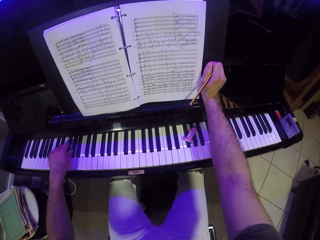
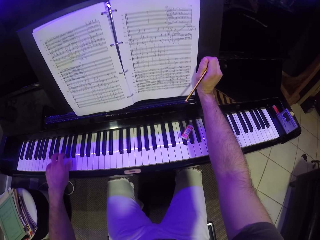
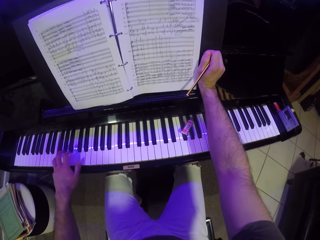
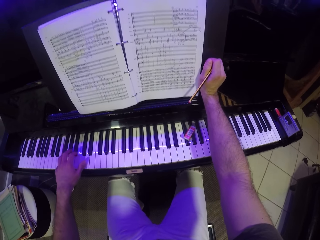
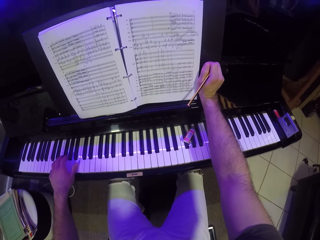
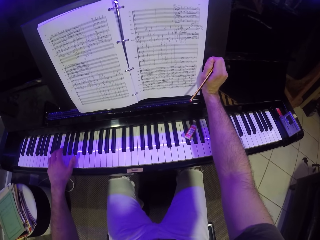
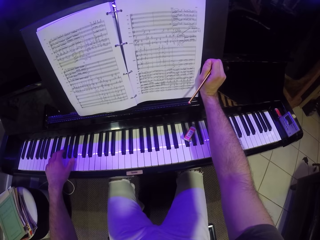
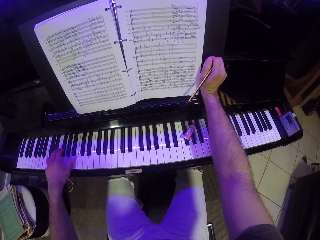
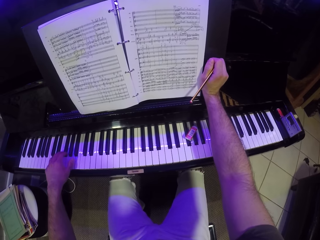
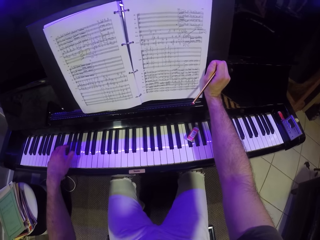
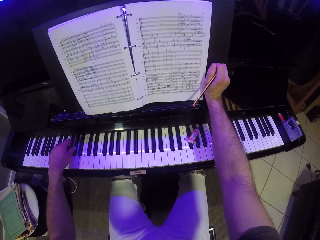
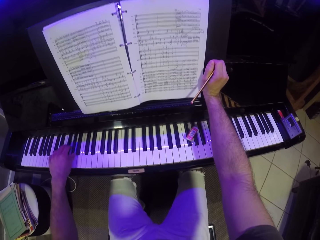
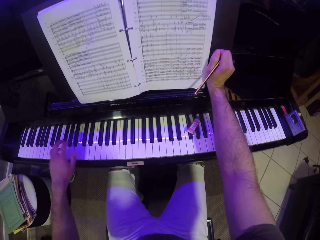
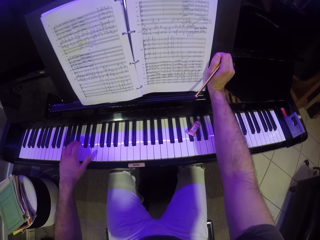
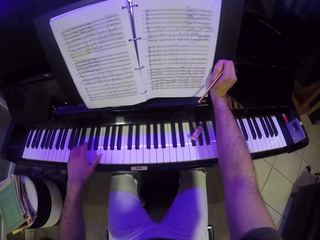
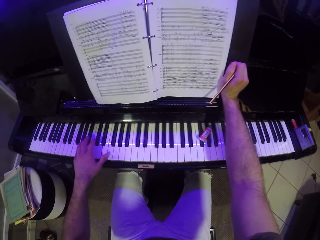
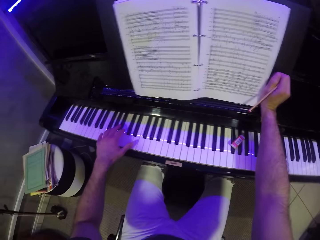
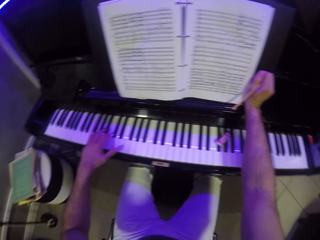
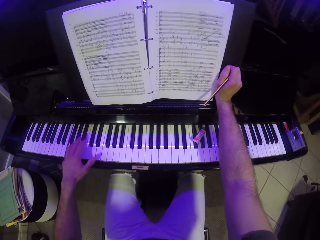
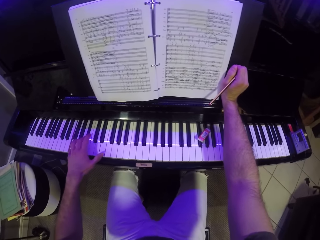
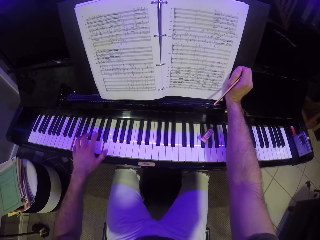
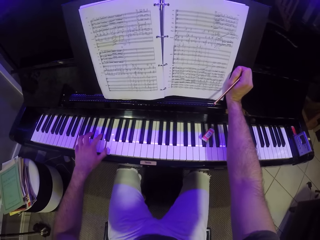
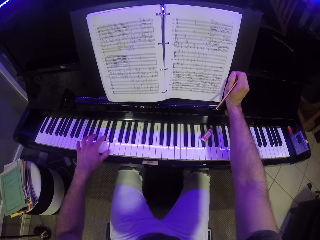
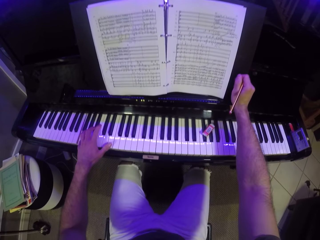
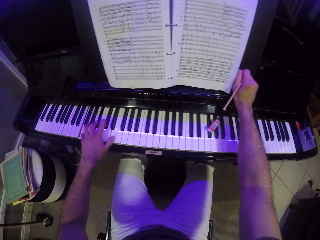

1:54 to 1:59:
The camera wearer places a hand near the piano book.

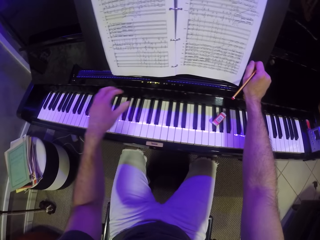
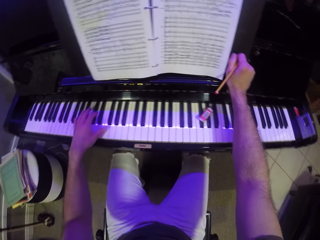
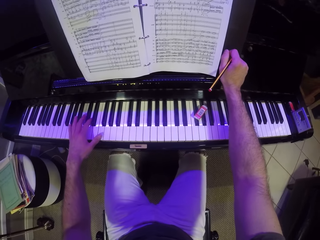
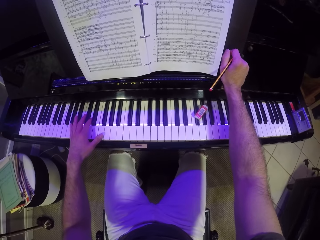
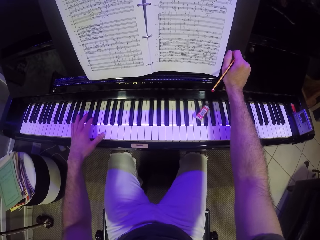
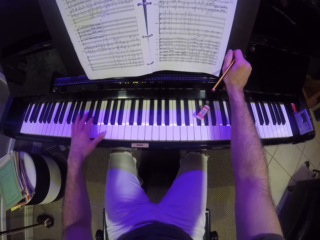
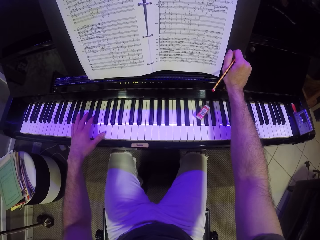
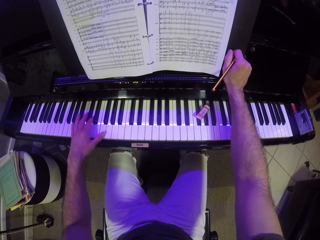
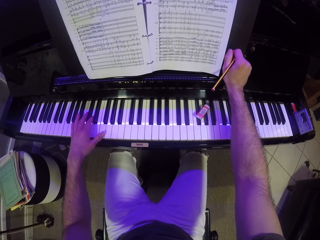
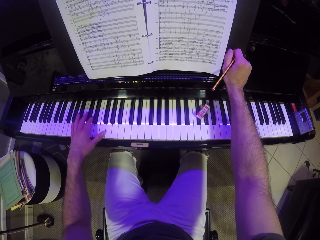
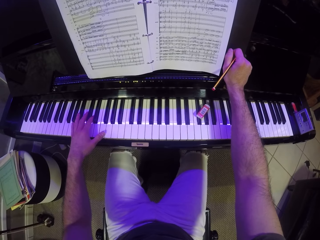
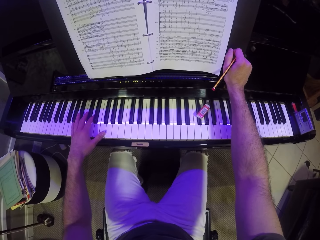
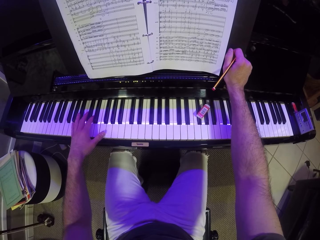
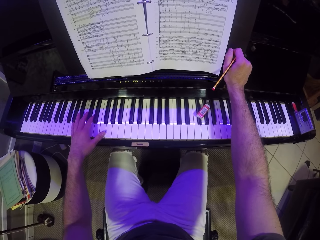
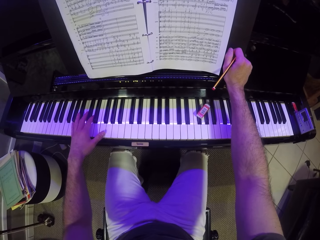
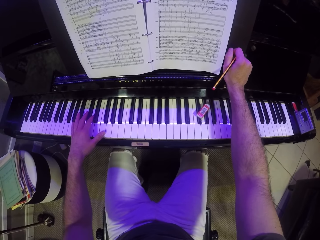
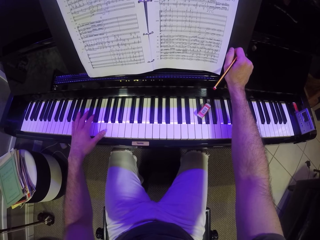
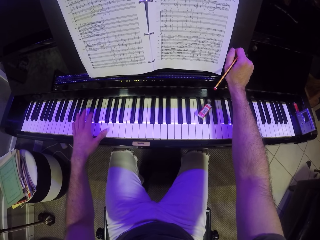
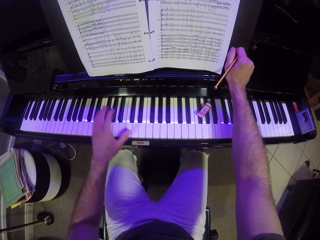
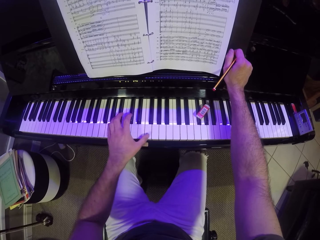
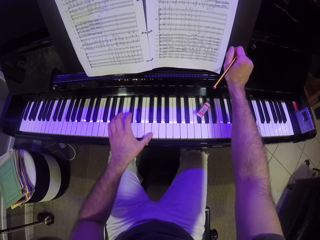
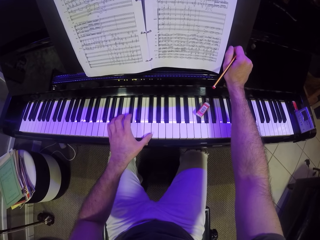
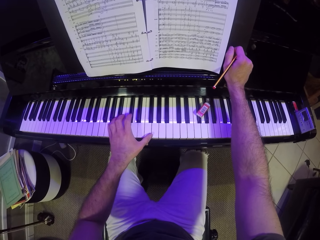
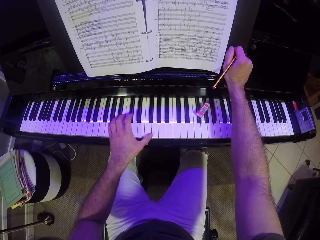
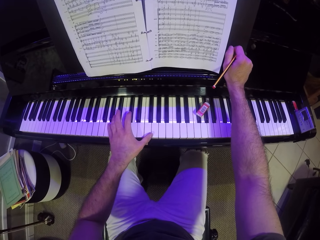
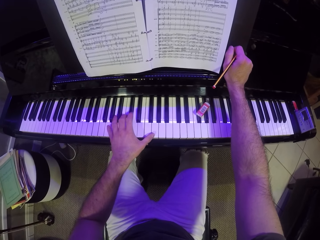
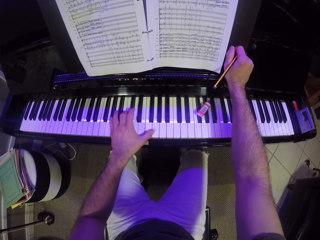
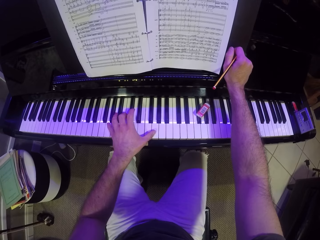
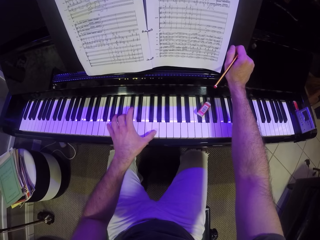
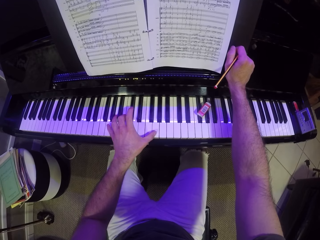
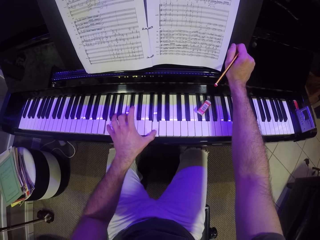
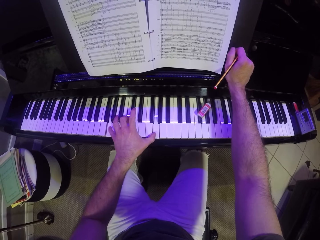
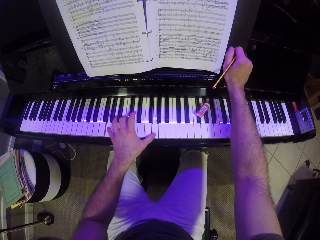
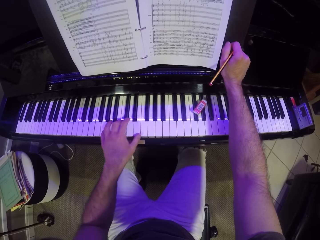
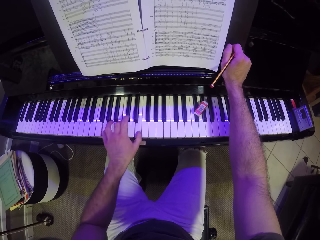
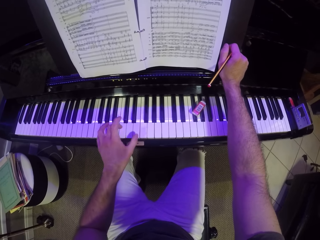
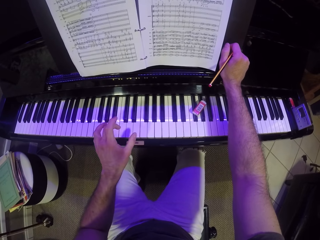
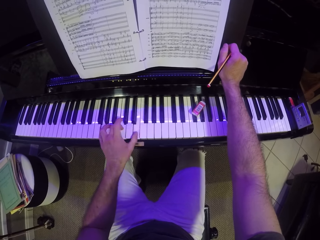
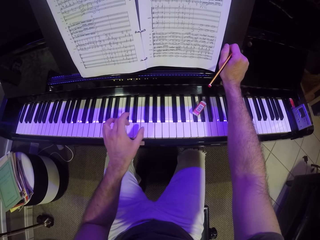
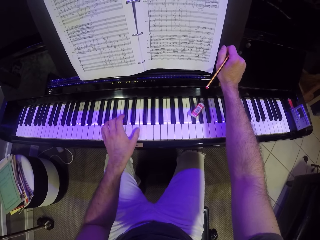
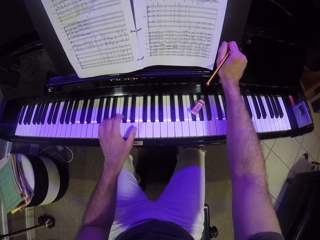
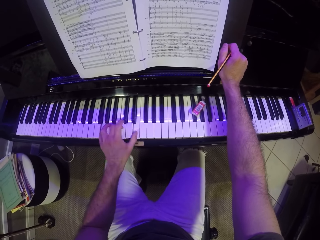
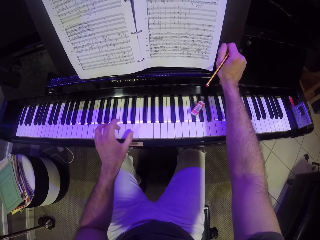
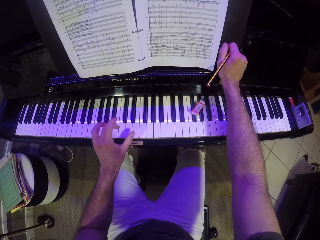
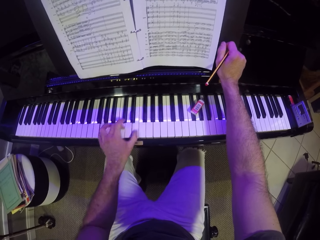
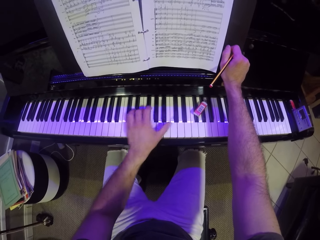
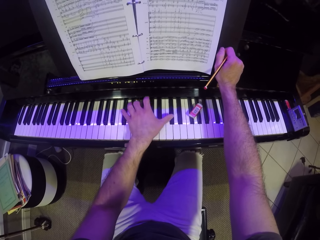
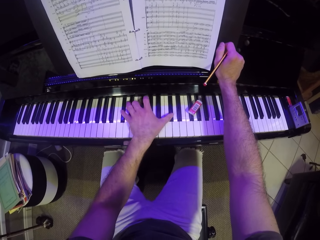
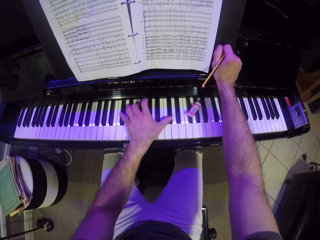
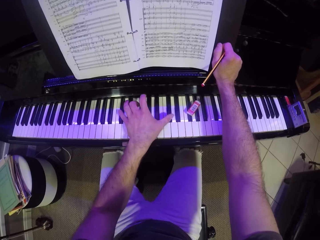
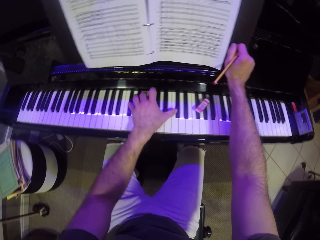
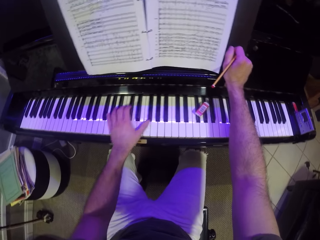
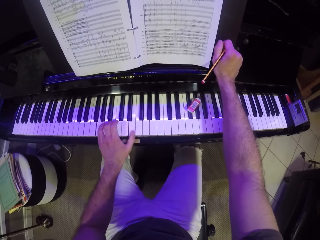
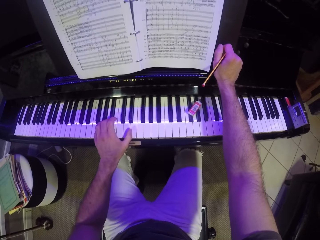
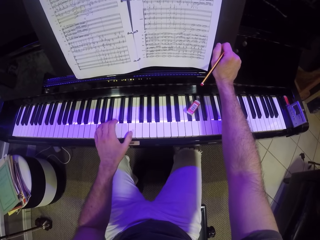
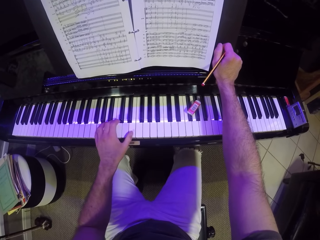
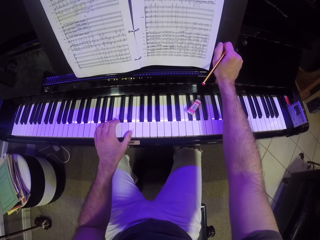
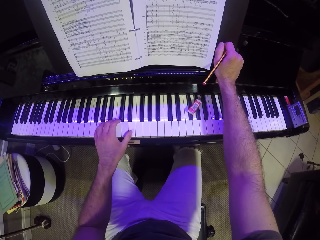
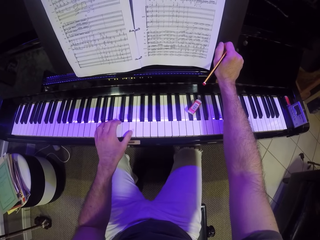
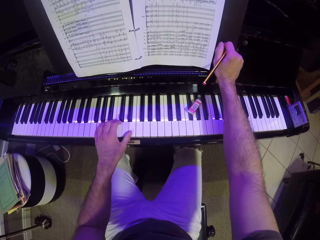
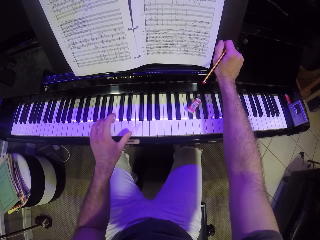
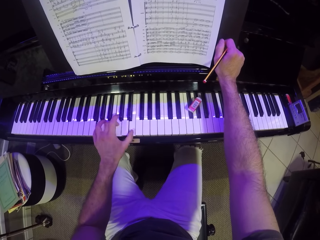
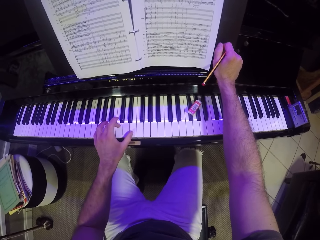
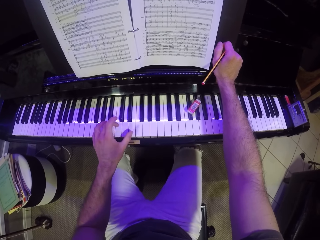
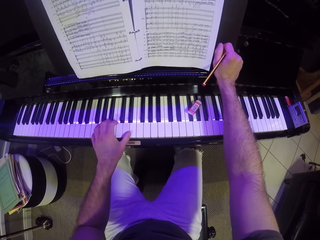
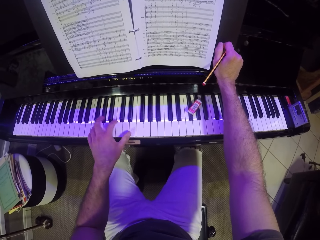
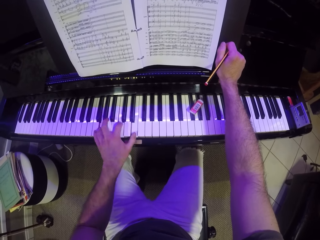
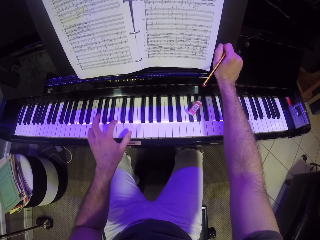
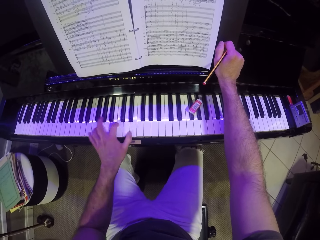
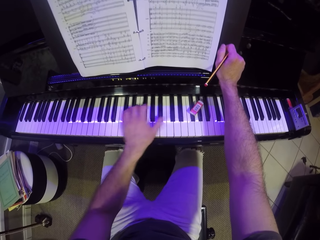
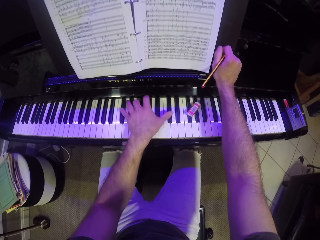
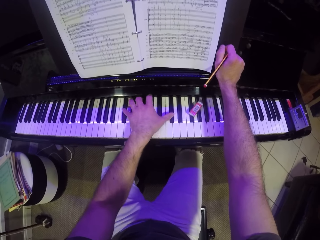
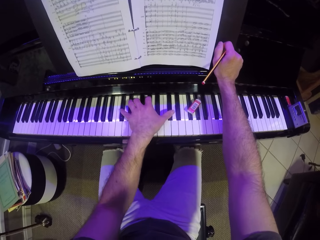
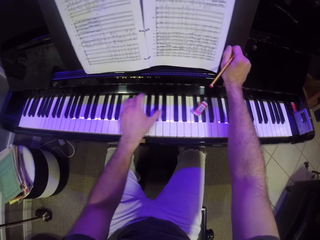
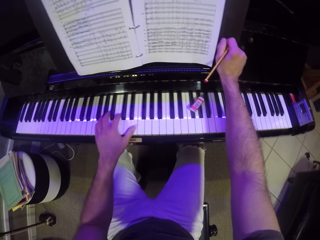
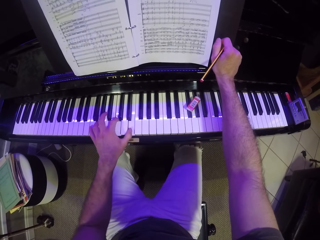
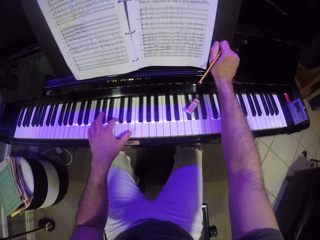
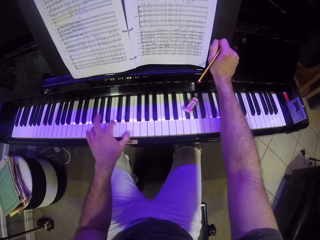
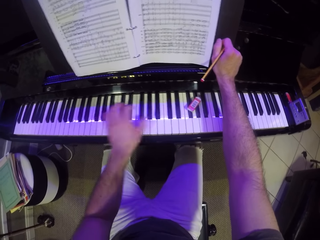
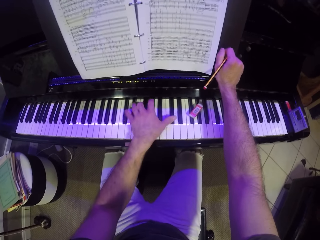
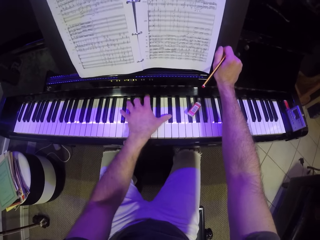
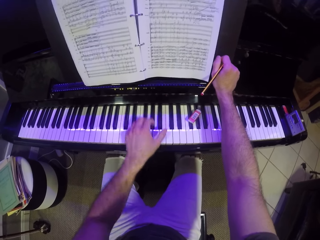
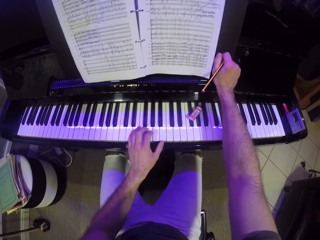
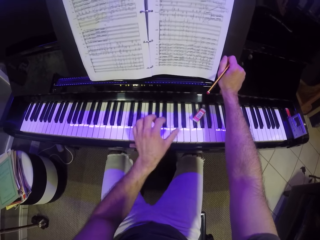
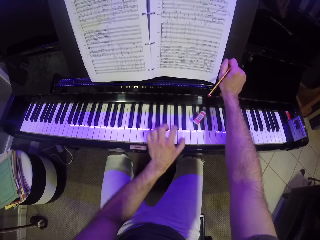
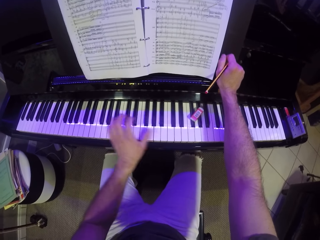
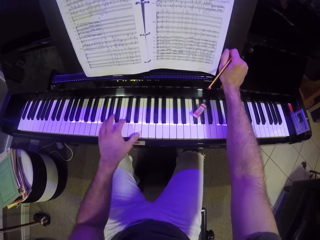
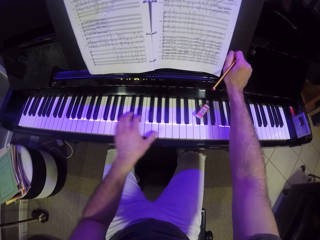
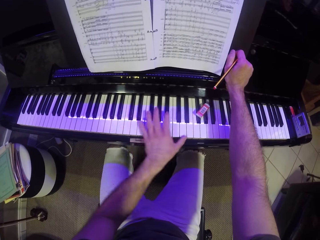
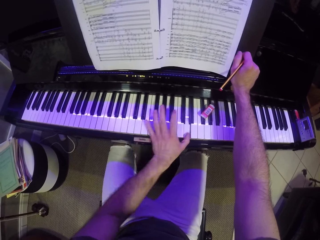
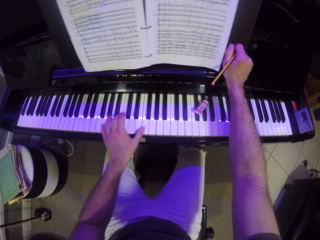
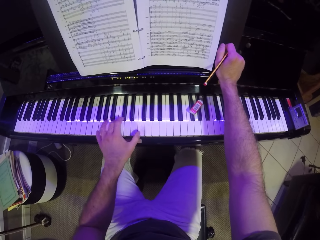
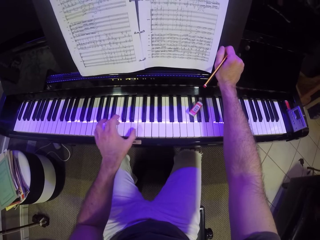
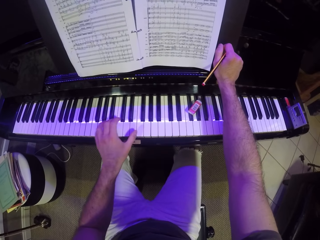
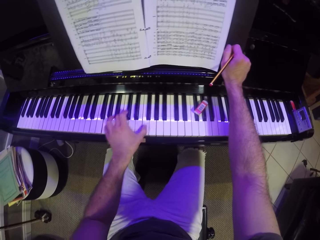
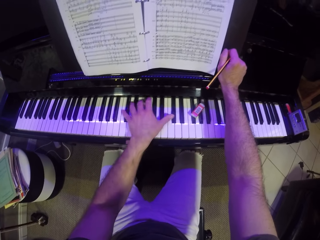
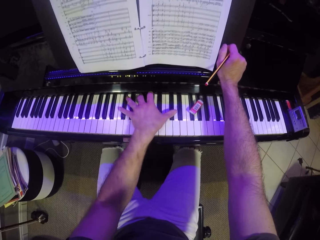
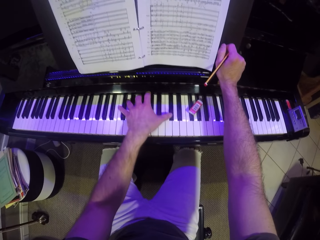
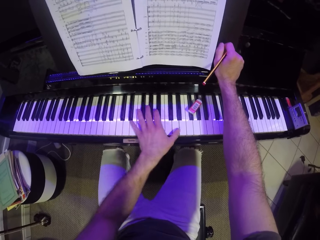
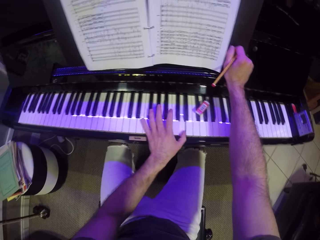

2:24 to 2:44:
The camera wearer reads the piano book. He plays the piano with his left hand. He reads the piano book. He plays the piano with one hand.
